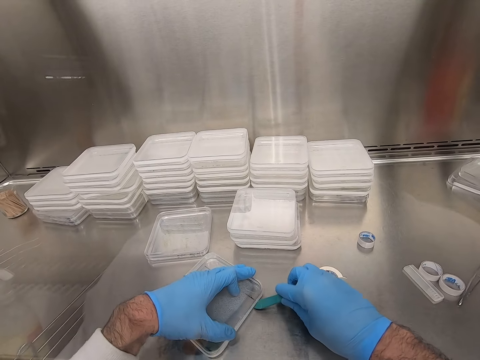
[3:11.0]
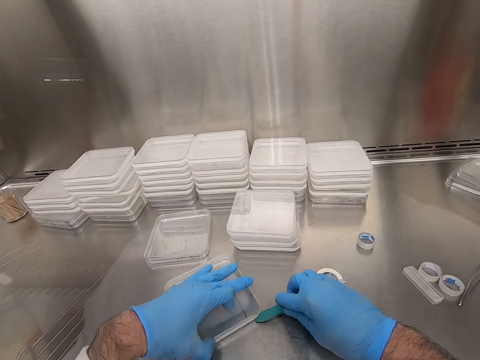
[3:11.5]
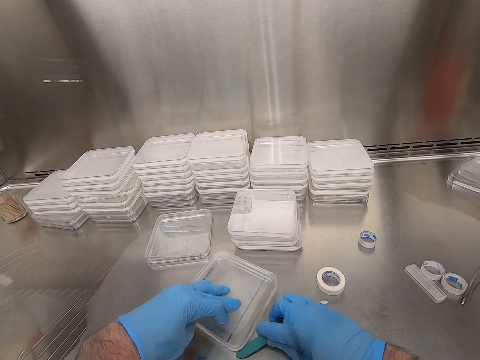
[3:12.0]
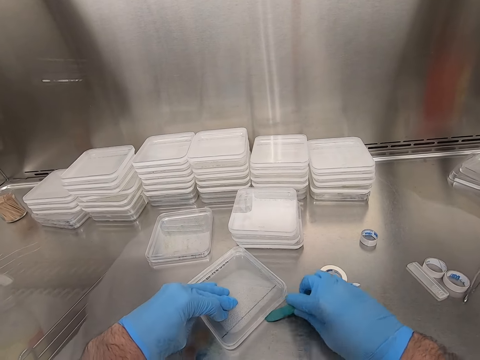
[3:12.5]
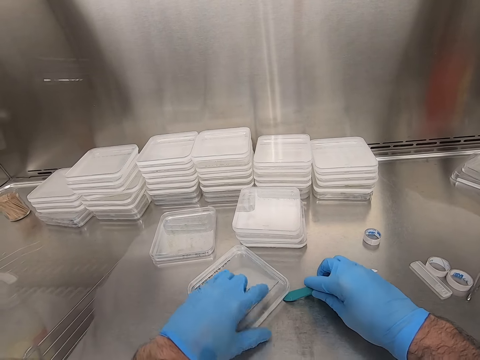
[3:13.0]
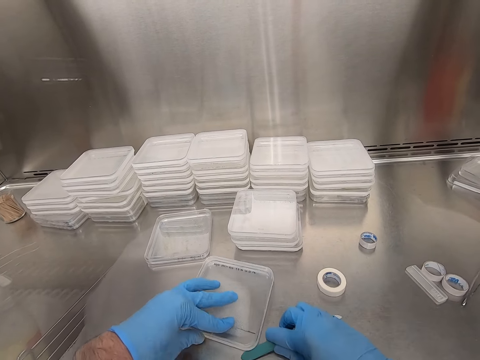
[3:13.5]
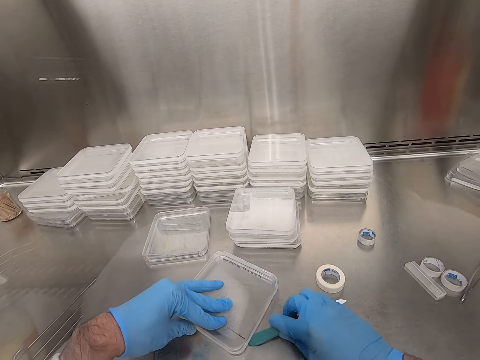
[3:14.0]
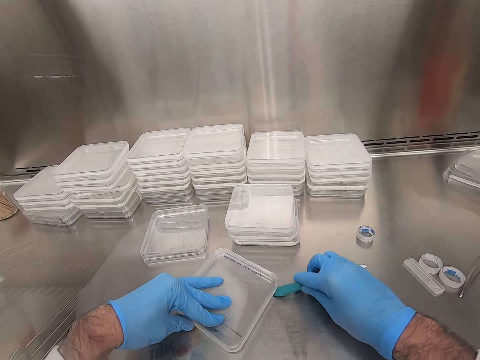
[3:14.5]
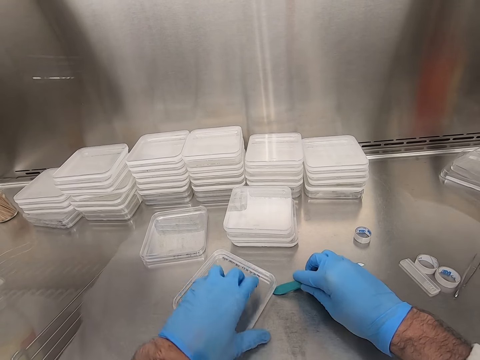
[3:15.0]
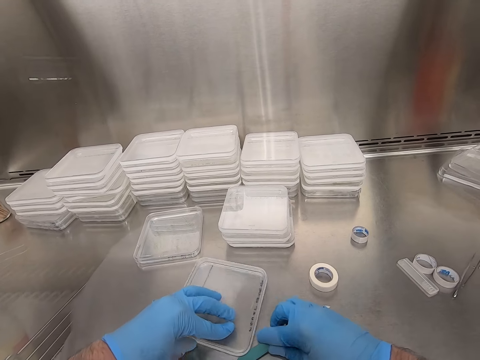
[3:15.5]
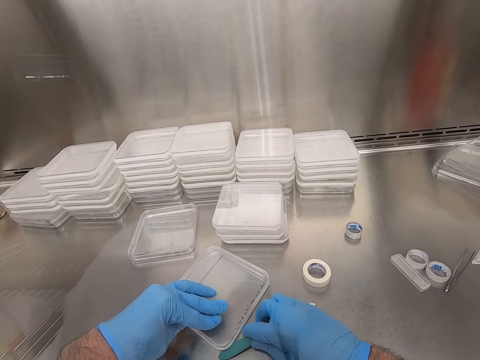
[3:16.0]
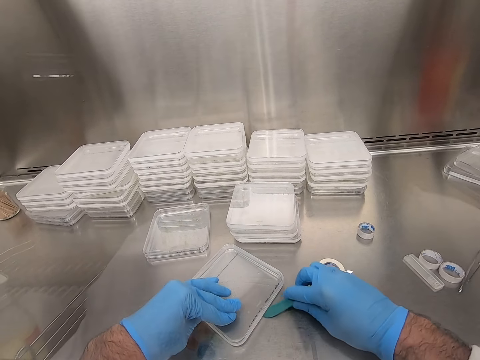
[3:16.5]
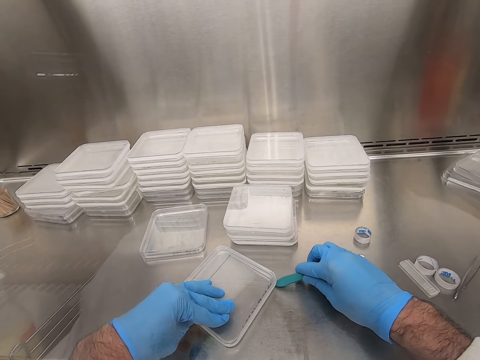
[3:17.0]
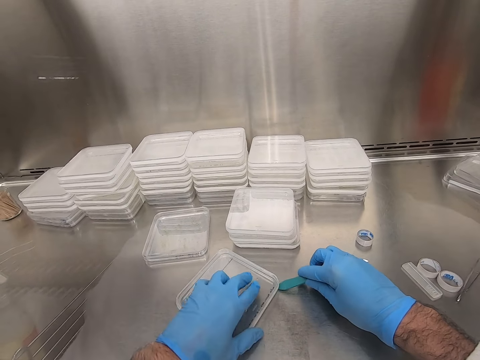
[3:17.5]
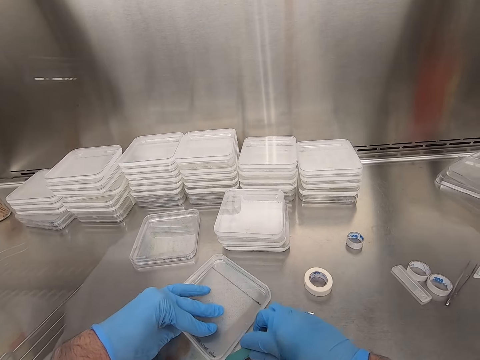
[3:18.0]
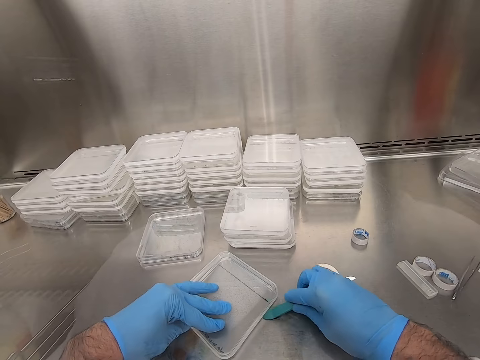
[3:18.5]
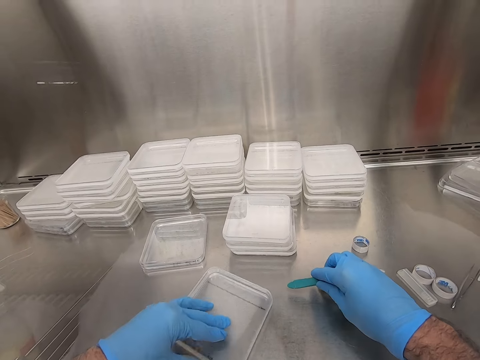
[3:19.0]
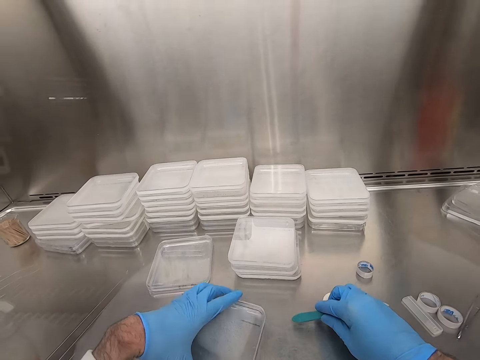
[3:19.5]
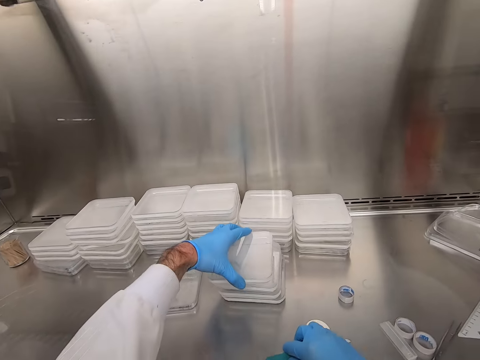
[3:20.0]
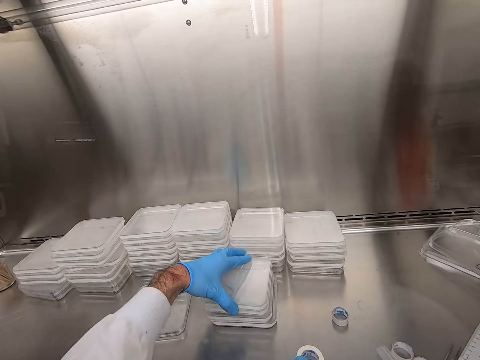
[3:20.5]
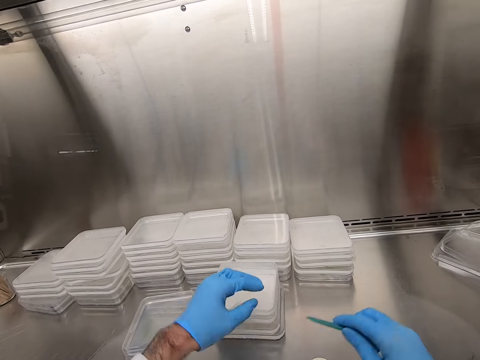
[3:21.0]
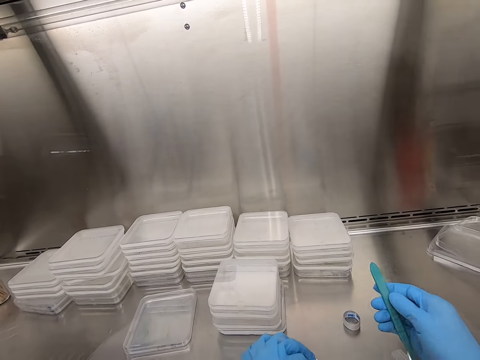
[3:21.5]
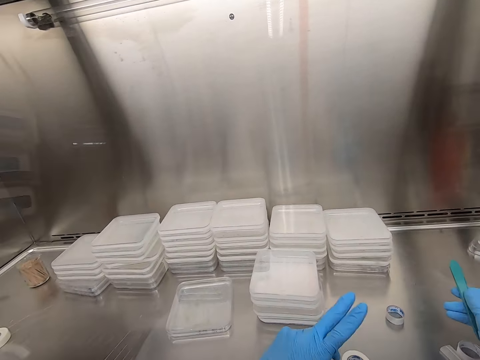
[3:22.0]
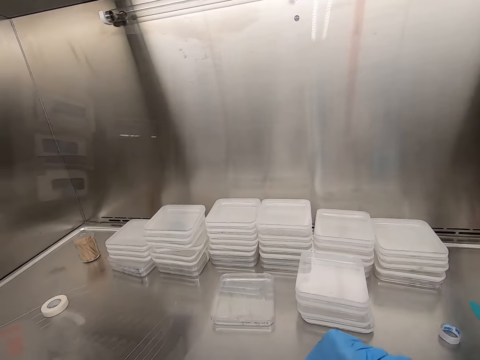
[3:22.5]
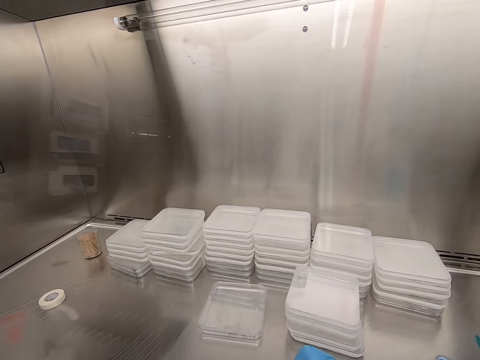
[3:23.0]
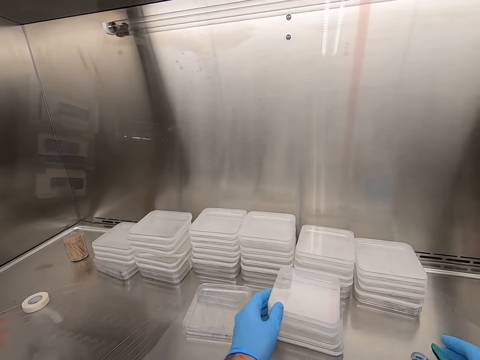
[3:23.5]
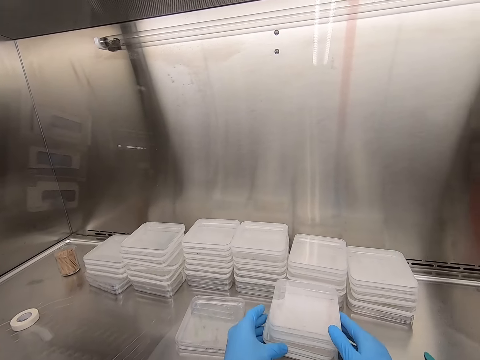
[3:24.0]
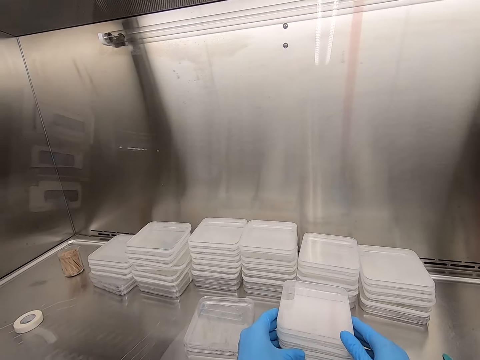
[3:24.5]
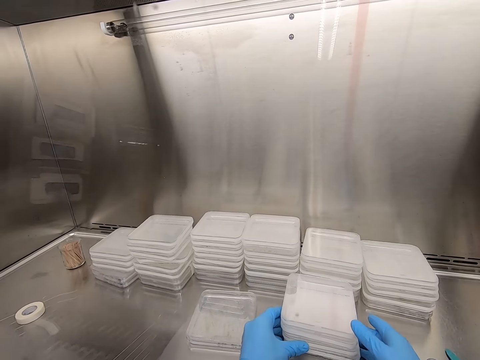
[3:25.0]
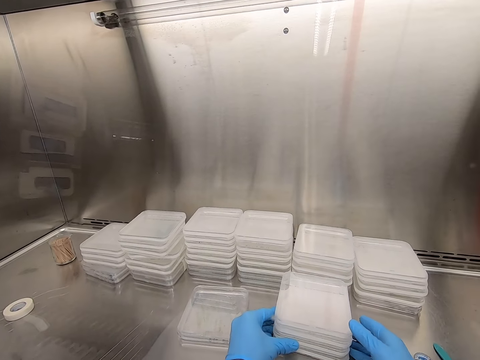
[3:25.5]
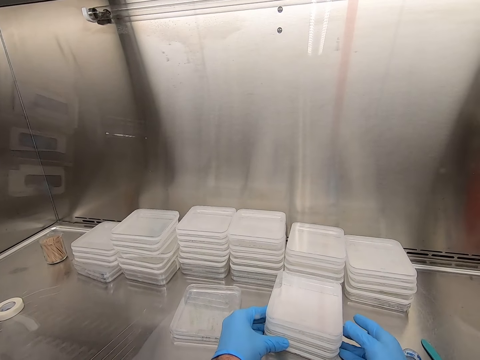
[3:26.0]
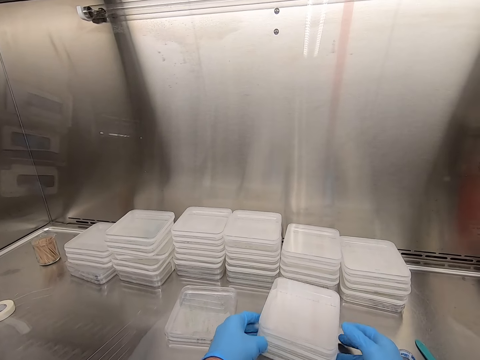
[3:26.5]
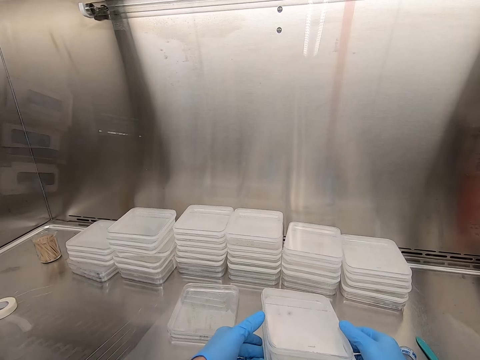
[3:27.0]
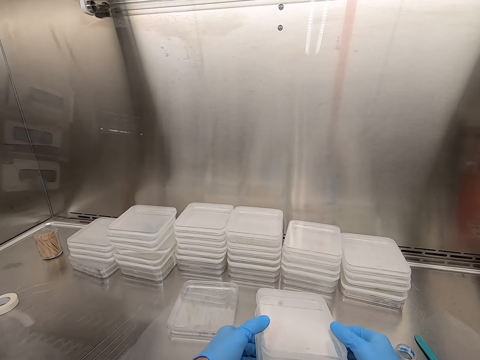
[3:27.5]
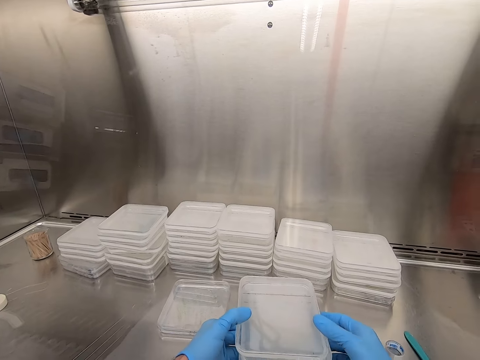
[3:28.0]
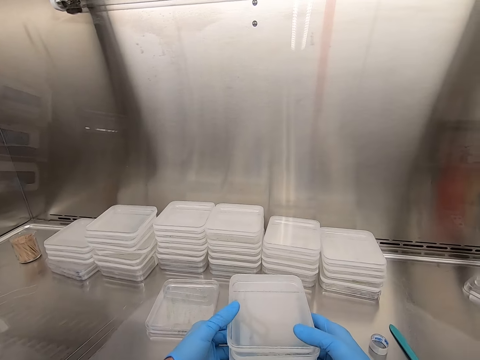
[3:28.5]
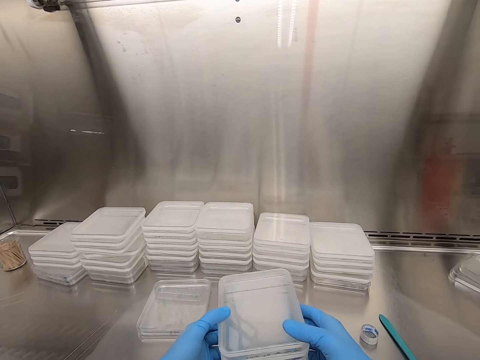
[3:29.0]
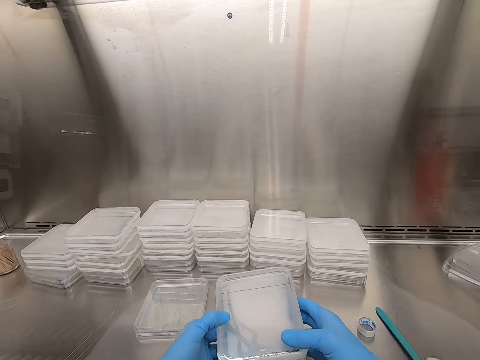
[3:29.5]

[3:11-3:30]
The camera wearer lifts the container. They place the container on top of another container. They put the utility knife on the other side. They hold the containers. They align the containers and look at the containers.

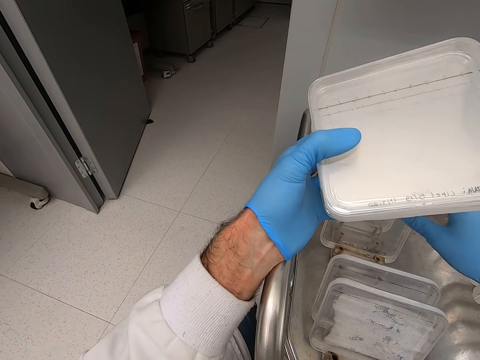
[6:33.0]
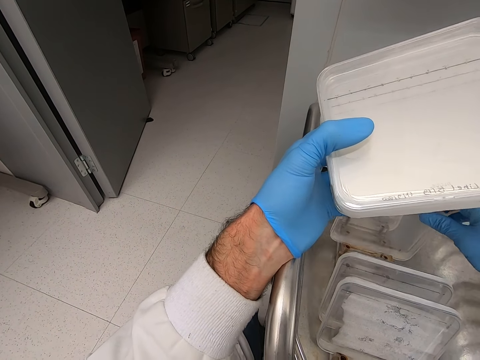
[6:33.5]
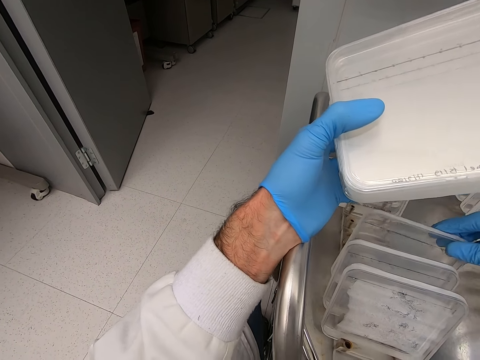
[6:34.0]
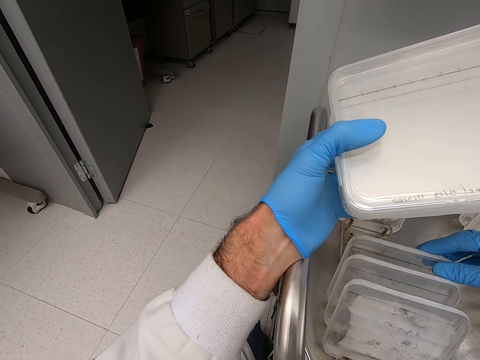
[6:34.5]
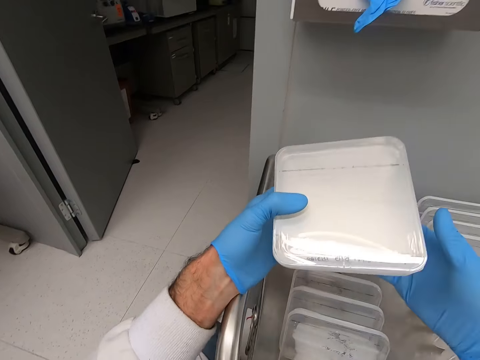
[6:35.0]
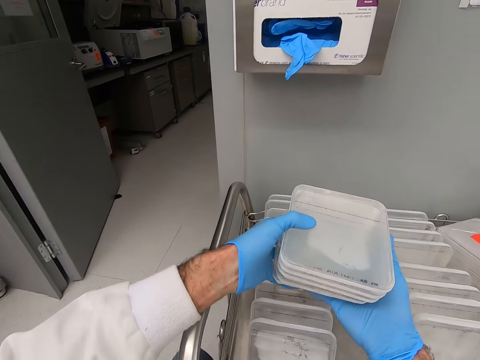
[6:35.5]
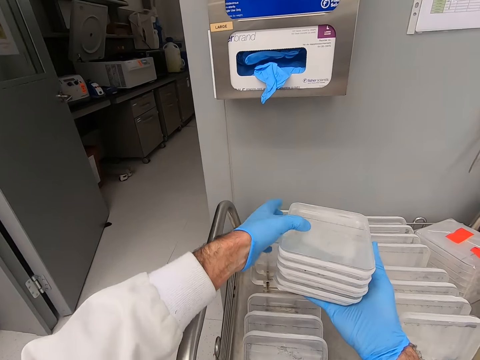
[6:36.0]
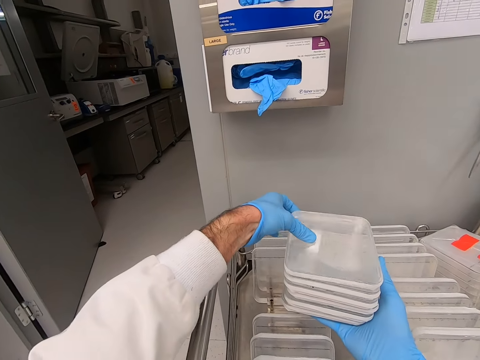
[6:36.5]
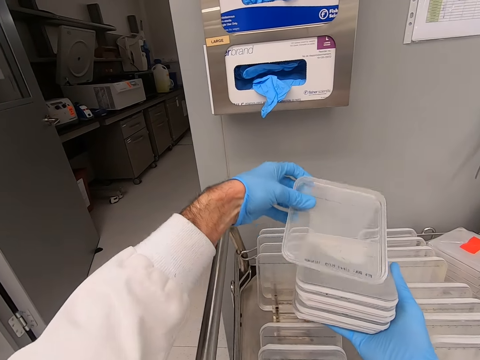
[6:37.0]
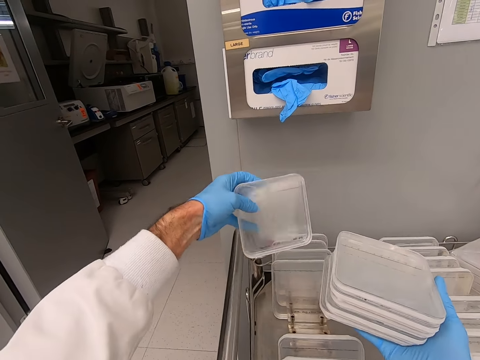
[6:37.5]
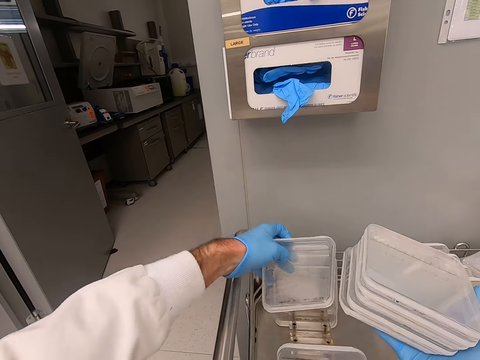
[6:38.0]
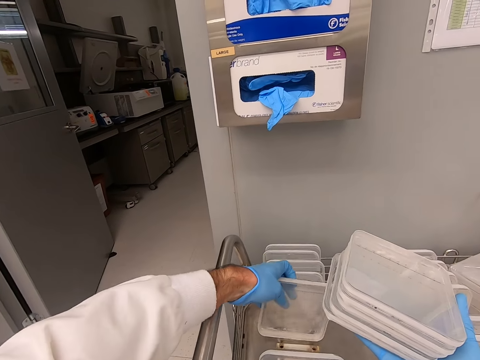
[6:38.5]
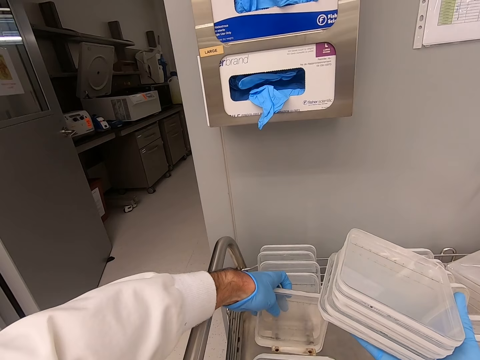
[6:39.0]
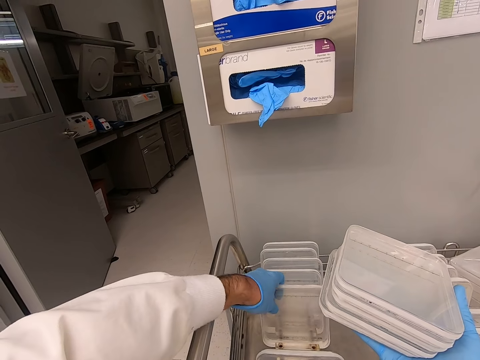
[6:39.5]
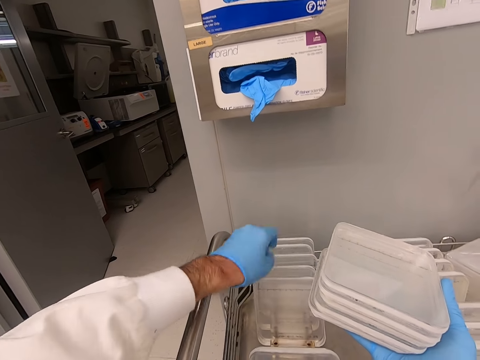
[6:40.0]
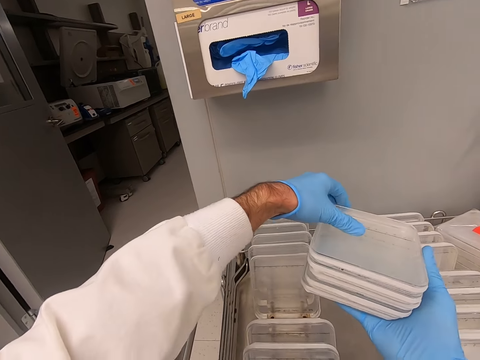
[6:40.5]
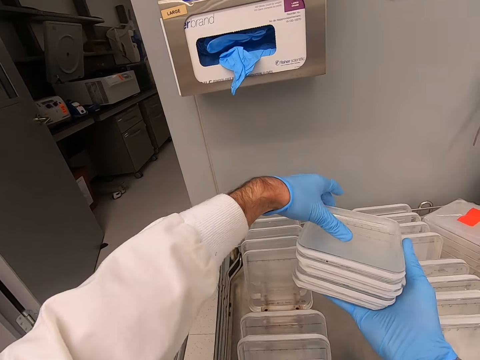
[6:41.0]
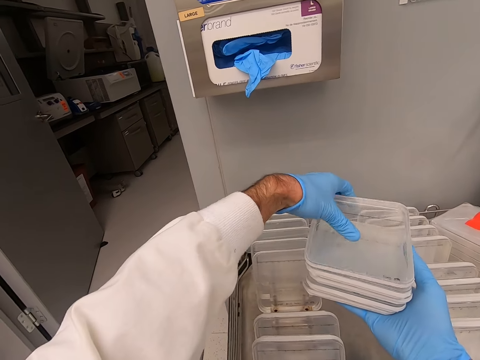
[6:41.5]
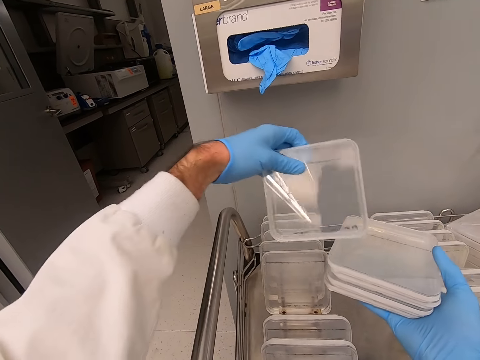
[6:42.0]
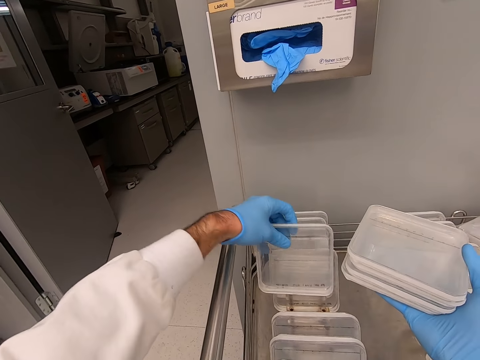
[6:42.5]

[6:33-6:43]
The camera wearer holds the container. They move the container. They hold the container. They arrange the container on the rack. They hold the container.
